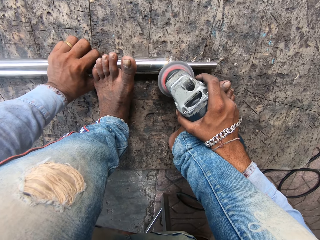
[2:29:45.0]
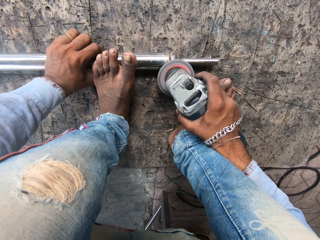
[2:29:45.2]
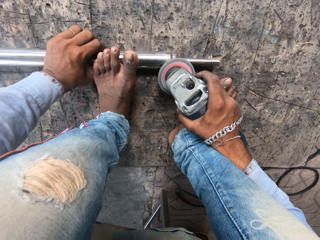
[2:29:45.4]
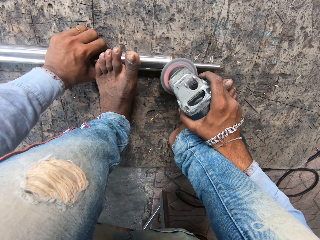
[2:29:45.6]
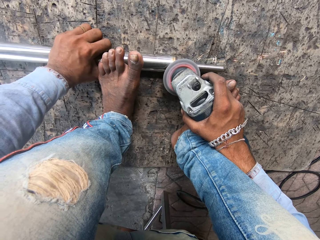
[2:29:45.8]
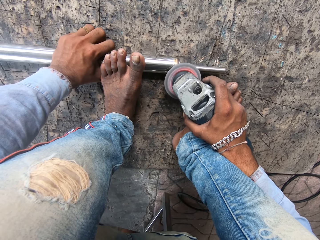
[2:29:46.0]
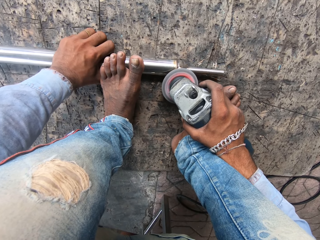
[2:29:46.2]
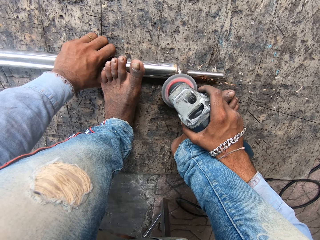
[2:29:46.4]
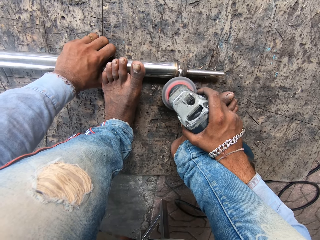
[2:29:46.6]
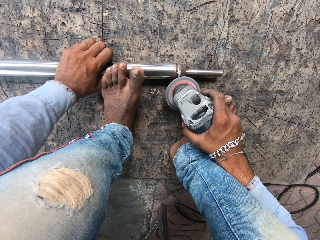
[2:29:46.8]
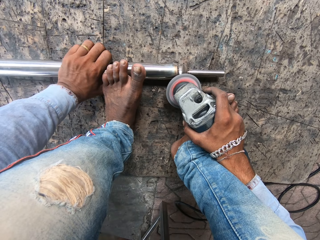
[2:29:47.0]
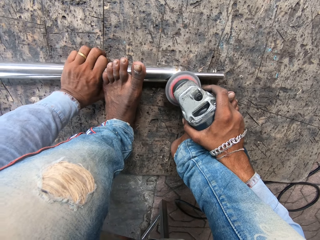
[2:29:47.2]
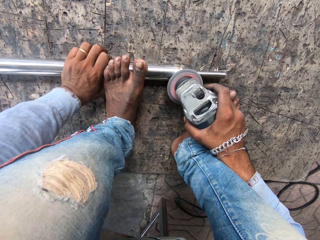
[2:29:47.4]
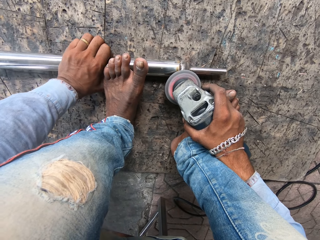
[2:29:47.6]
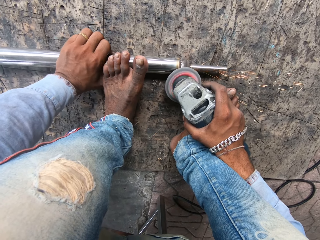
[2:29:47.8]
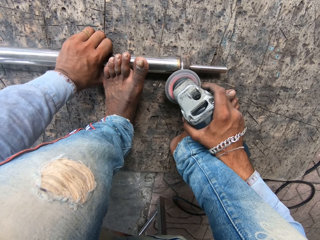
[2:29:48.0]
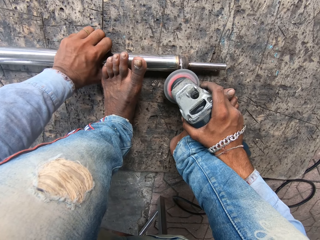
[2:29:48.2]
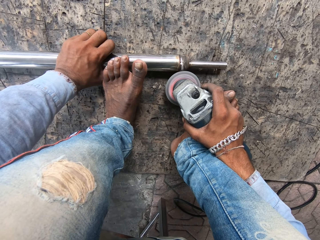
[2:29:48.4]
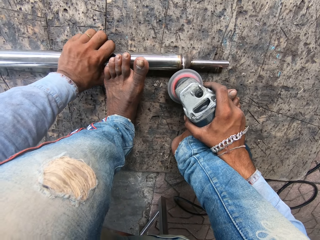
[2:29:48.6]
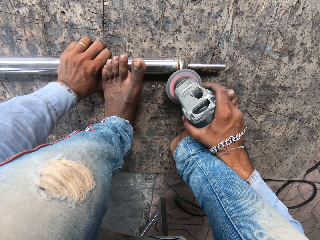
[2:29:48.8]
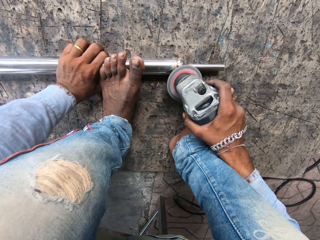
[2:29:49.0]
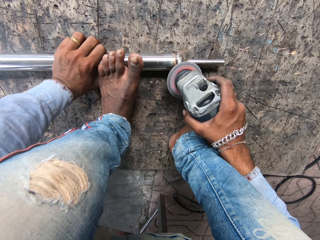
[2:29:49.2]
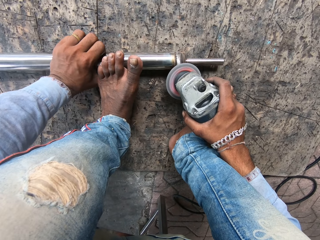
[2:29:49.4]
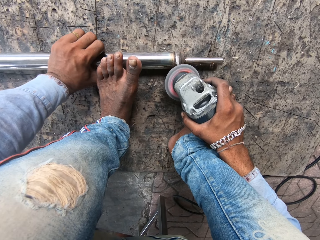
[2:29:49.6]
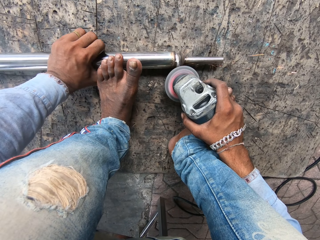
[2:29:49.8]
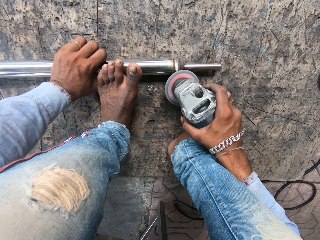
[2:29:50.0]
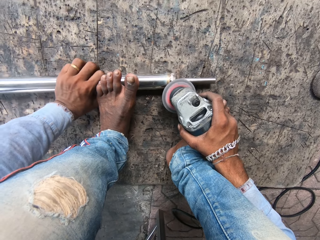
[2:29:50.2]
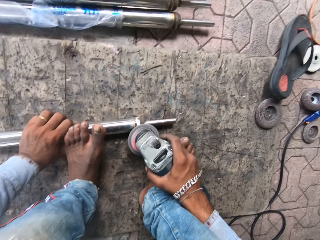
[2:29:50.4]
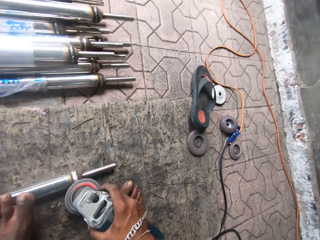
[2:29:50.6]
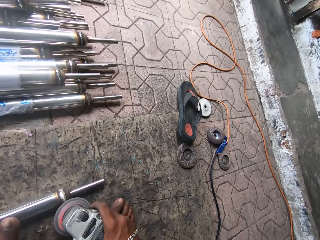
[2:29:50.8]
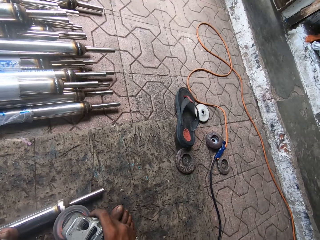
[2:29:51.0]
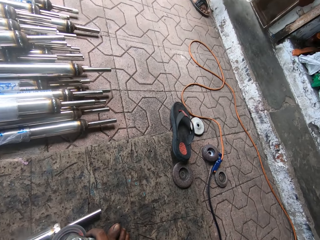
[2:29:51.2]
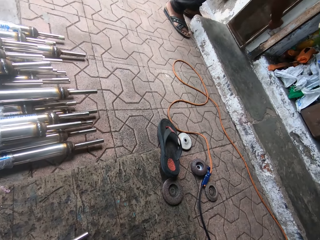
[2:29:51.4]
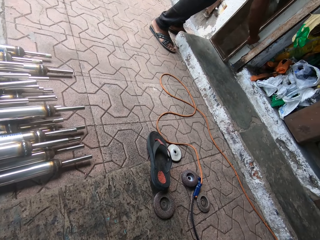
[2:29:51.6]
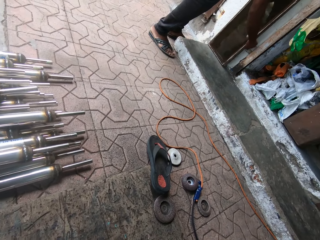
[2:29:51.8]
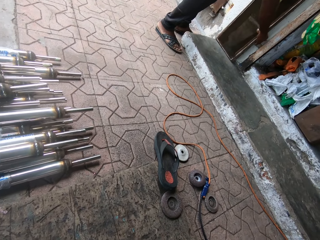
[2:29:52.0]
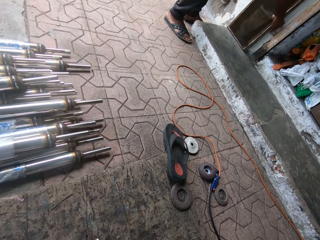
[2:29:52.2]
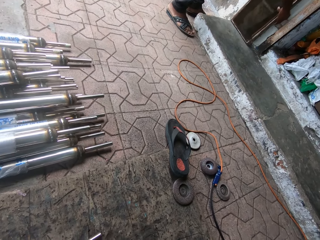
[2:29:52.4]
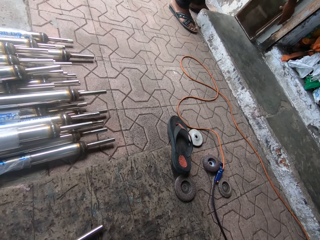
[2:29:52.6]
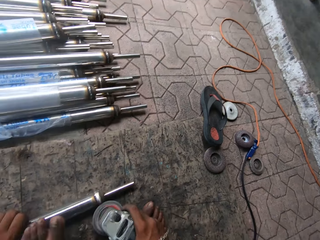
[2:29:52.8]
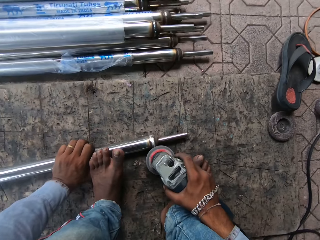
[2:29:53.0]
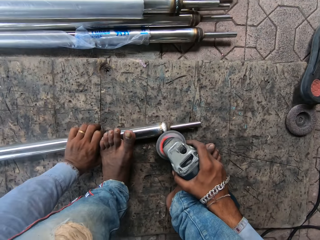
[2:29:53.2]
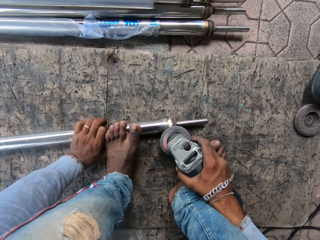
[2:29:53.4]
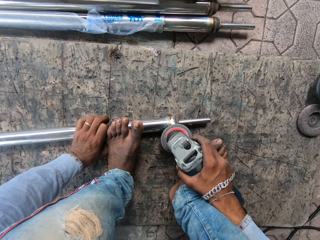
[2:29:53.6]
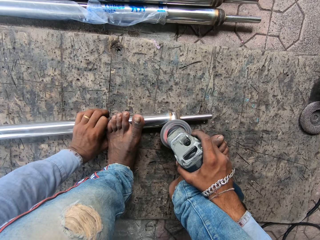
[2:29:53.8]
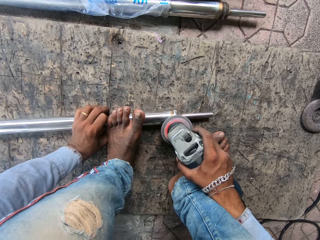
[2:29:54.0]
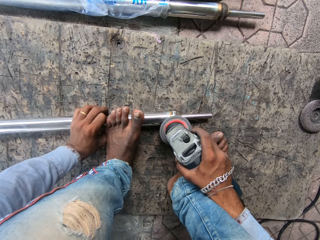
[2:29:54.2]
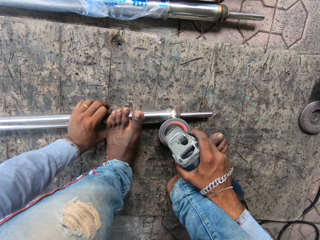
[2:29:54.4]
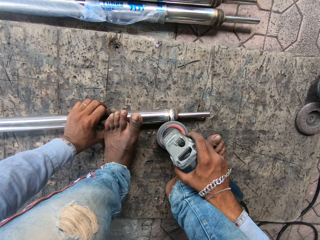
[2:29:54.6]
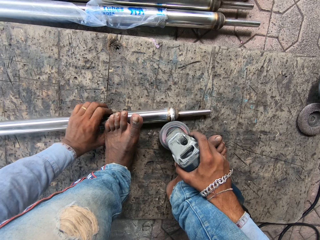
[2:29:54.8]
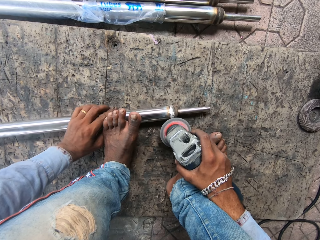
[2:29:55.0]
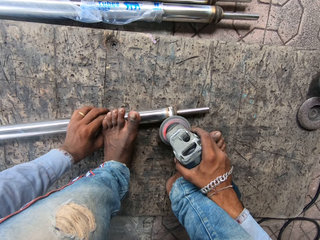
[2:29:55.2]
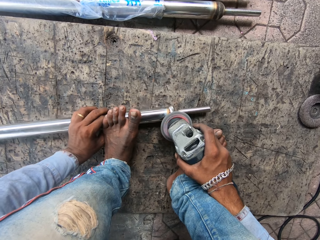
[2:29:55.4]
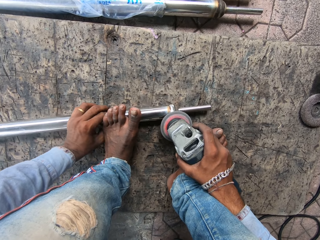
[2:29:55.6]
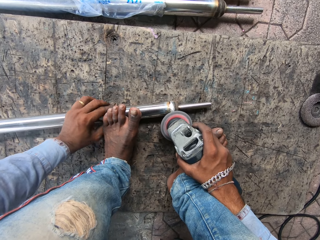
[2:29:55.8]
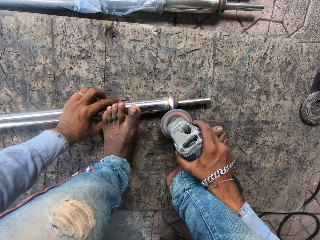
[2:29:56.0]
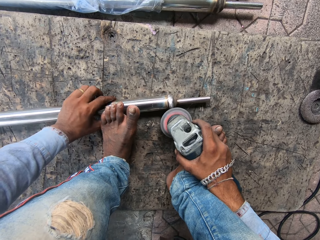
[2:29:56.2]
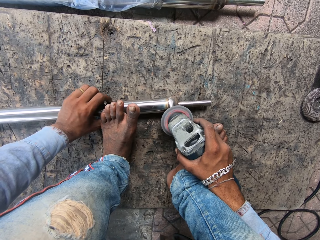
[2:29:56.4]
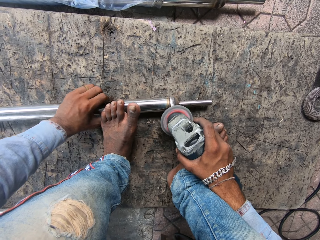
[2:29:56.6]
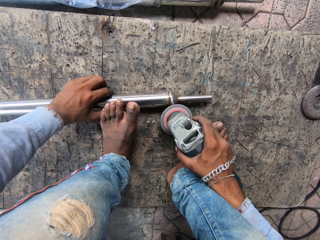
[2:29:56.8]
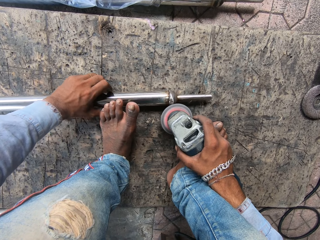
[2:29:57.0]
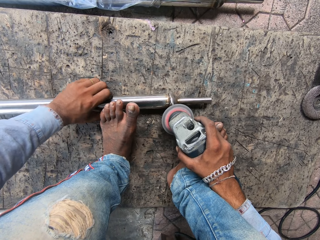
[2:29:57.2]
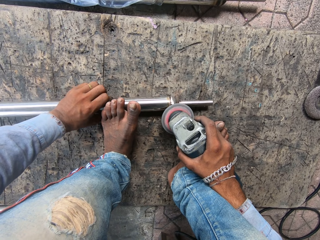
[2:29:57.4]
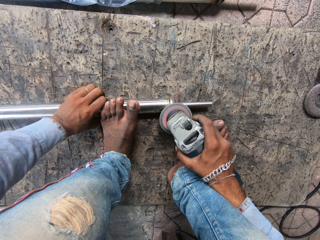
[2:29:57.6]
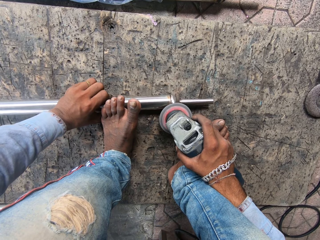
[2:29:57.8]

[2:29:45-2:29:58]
The camera wearer looks aside. They move their hands. They weld metal. They screw the metal.

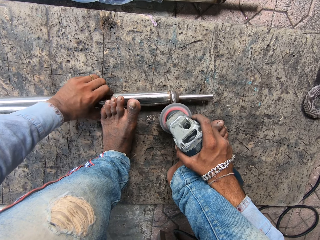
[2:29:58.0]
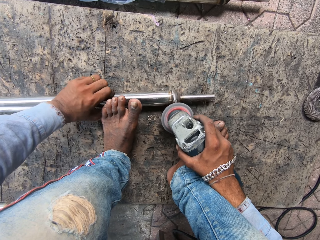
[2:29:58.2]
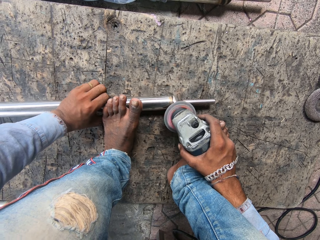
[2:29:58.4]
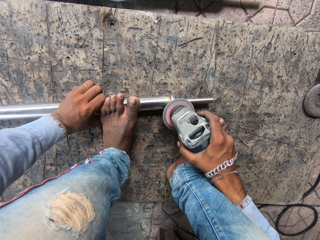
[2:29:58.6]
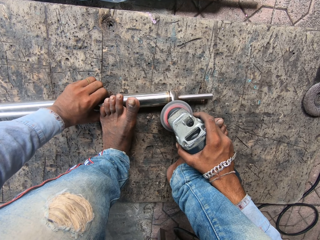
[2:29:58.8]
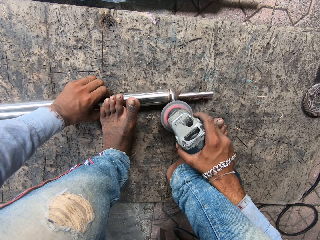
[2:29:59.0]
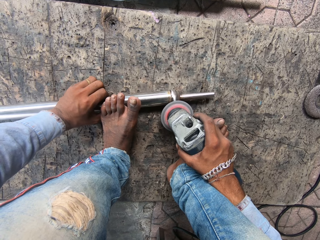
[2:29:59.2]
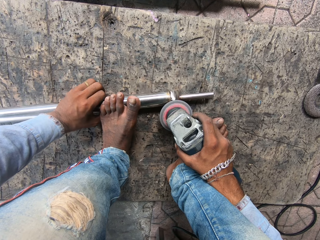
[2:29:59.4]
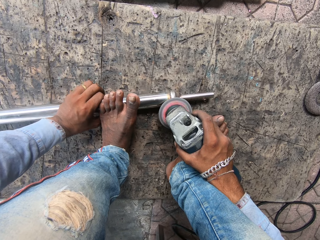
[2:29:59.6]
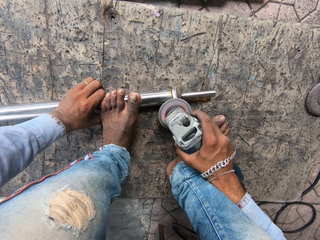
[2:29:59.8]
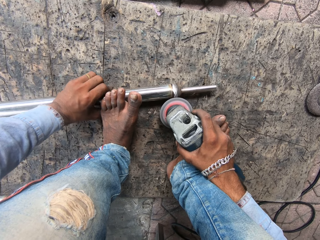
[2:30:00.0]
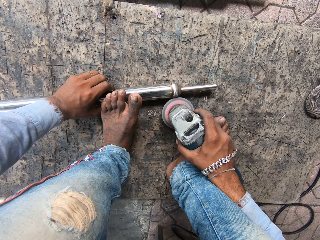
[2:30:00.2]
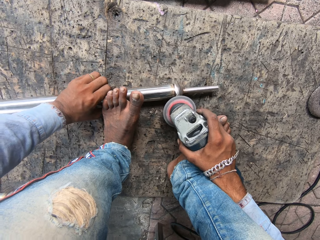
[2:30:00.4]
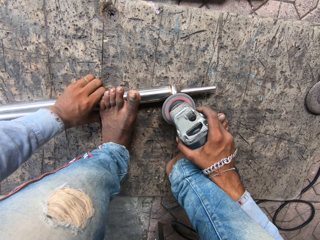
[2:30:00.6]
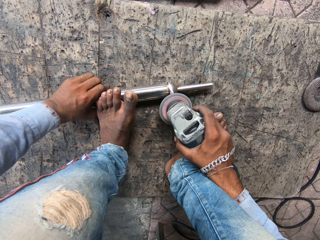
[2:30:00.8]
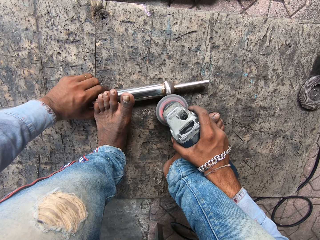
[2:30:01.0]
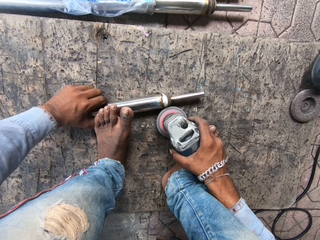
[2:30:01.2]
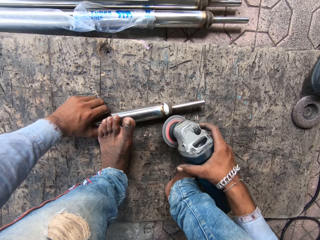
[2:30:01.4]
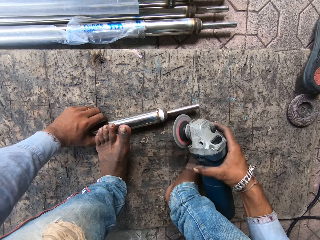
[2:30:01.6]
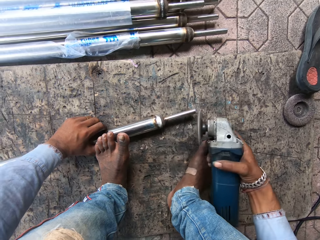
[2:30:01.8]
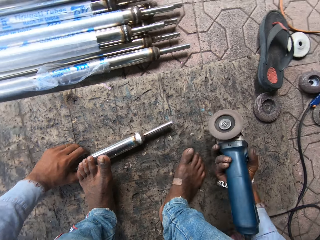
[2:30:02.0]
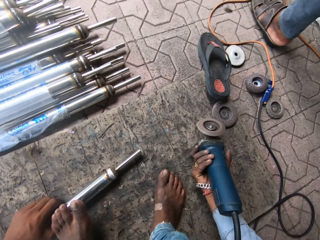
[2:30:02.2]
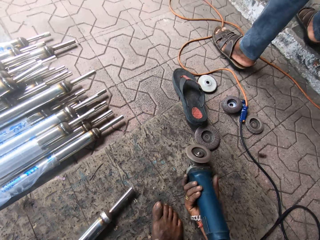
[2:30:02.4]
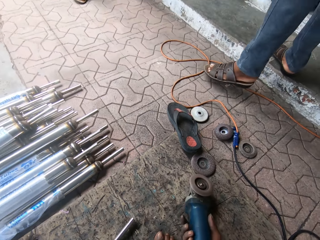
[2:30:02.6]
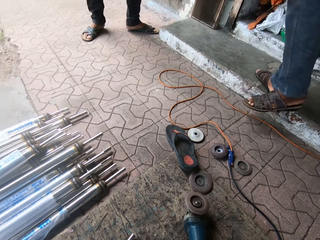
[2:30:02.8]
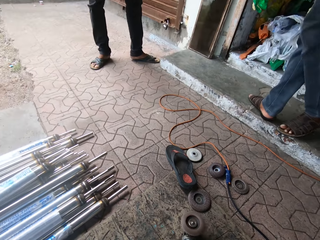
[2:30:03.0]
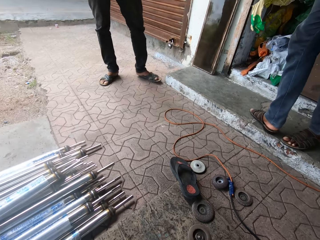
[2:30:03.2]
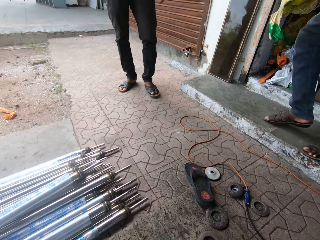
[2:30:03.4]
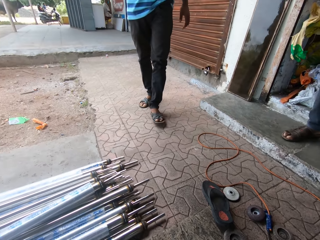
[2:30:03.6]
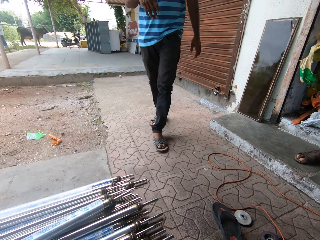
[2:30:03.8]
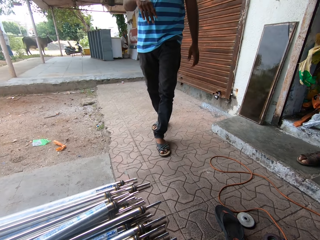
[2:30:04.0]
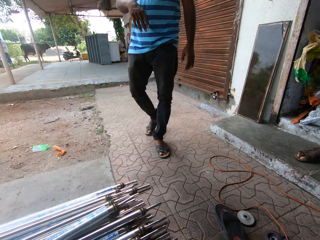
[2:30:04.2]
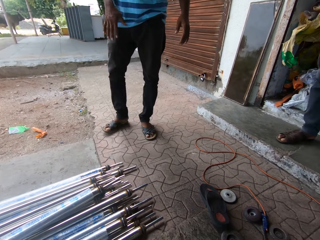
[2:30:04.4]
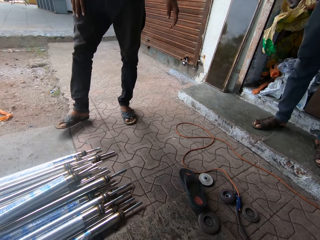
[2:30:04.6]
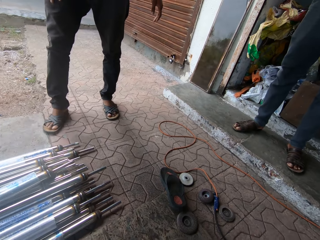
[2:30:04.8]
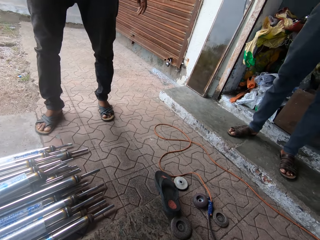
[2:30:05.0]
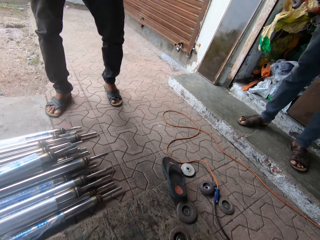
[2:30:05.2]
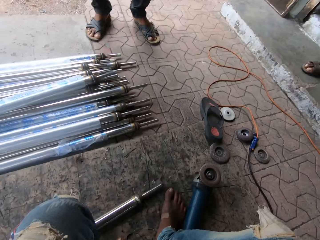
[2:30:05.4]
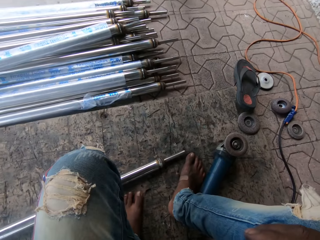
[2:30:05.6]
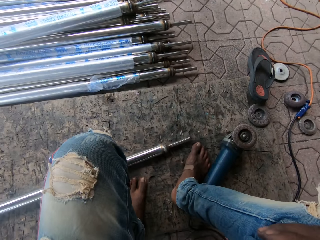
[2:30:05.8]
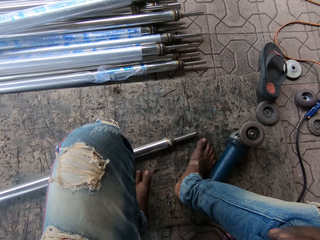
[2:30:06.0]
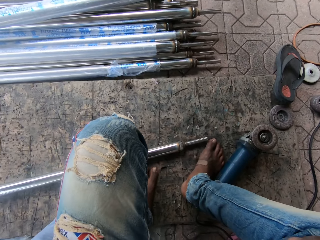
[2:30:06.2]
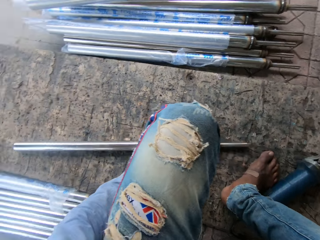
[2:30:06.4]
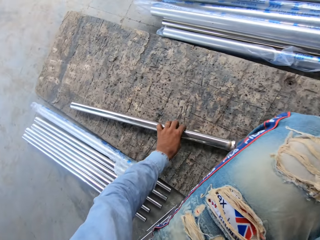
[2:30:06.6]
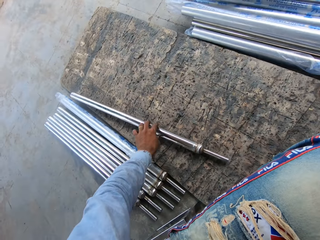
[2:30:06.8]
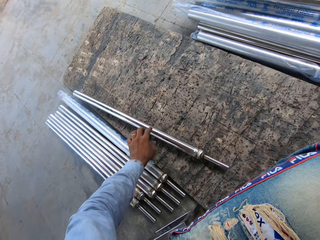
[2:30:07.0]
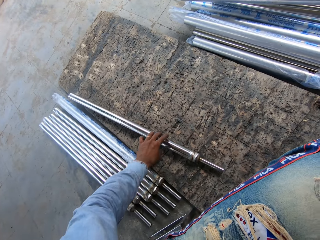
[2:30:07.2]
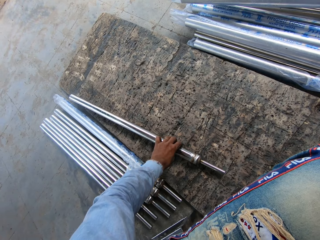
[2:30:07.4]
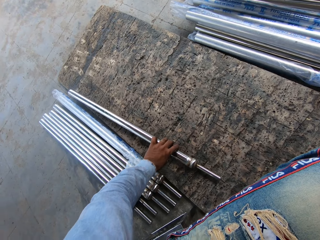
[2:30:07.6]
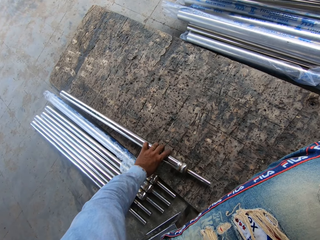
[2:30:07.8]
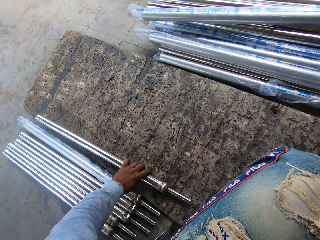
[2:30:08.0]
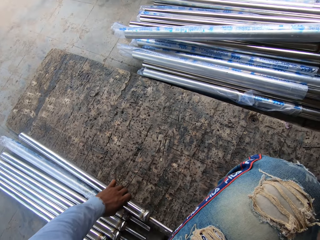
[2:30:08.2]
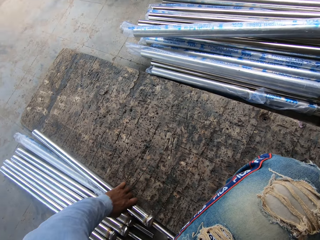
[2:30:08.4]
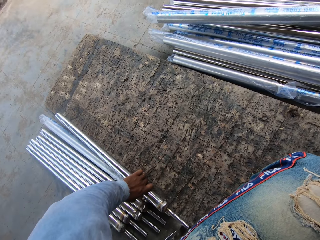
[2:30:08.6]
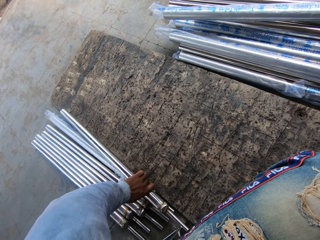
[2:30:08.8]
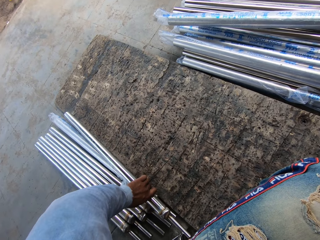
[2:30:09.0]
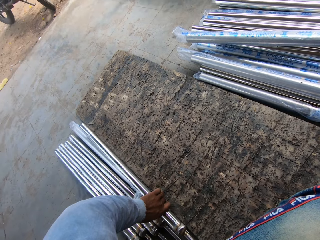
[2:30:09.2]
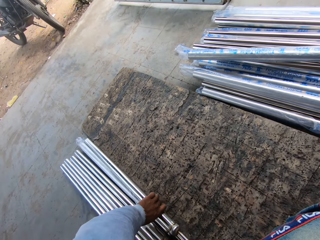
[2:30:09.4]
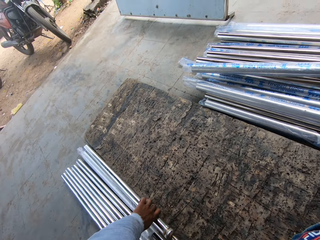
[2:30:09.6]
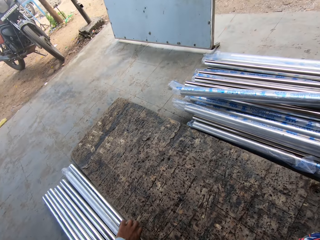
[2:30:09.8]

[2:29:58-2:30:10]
The camera wearer lifts a welding machine. They put the machine down. A man walks. The camera wearer moves metal. They put the machine aside.
